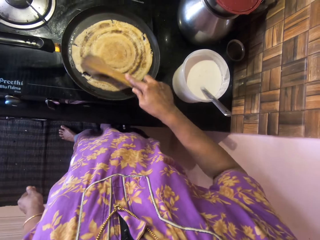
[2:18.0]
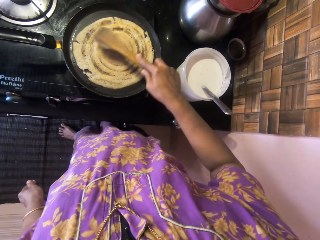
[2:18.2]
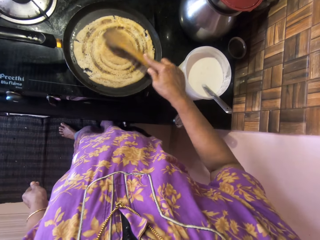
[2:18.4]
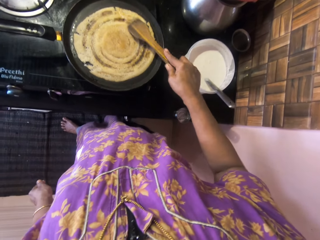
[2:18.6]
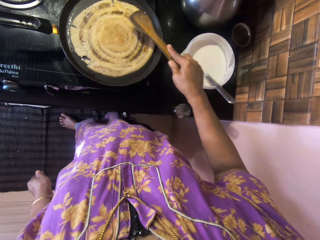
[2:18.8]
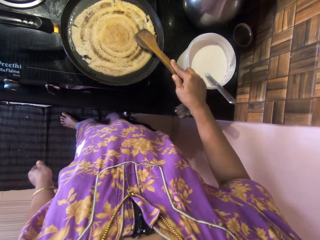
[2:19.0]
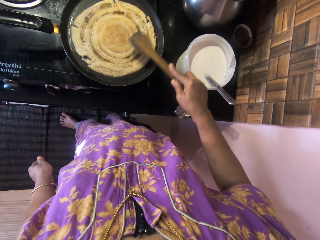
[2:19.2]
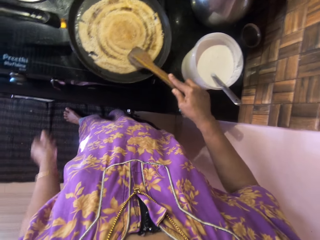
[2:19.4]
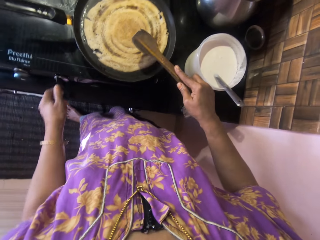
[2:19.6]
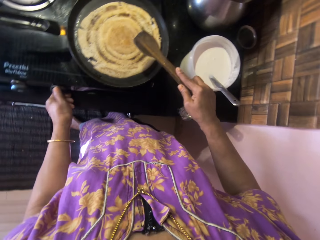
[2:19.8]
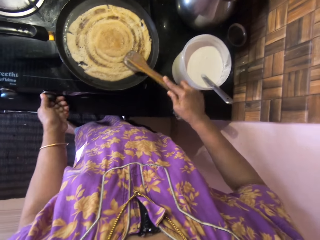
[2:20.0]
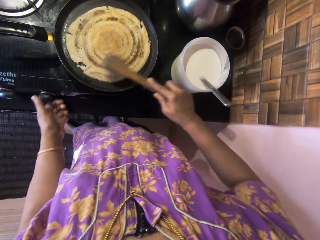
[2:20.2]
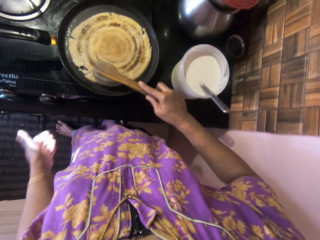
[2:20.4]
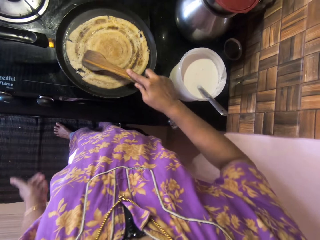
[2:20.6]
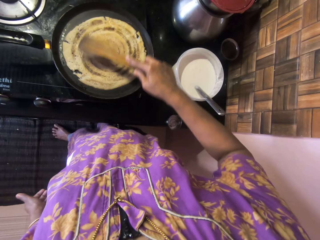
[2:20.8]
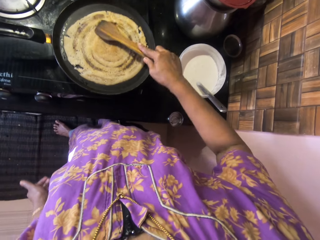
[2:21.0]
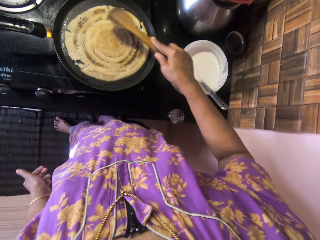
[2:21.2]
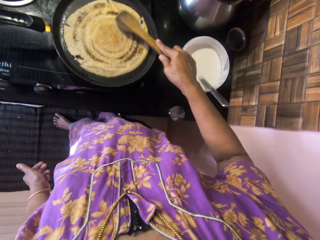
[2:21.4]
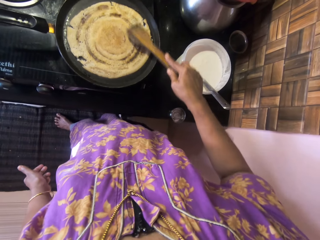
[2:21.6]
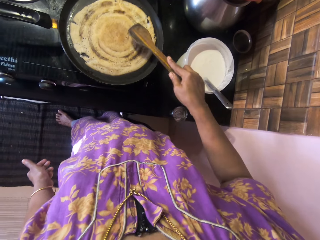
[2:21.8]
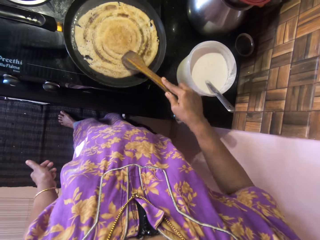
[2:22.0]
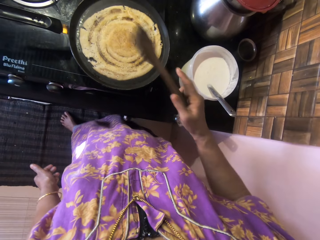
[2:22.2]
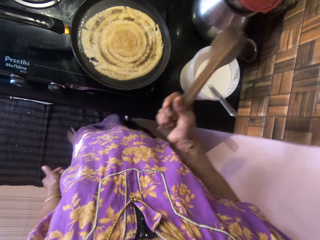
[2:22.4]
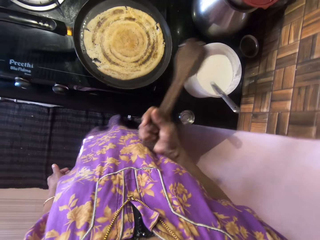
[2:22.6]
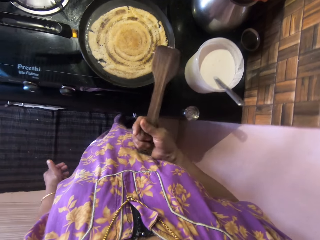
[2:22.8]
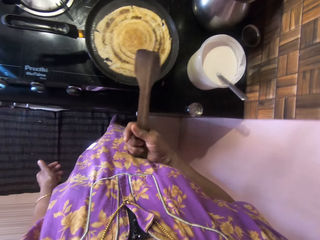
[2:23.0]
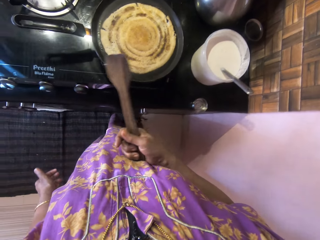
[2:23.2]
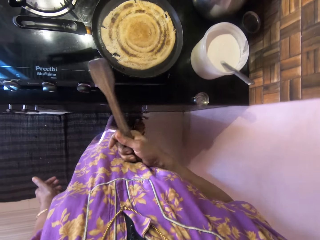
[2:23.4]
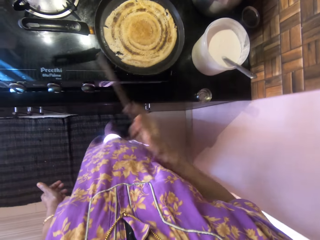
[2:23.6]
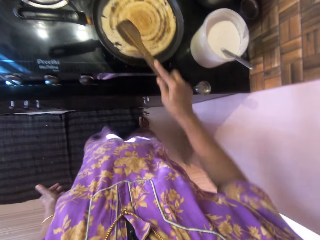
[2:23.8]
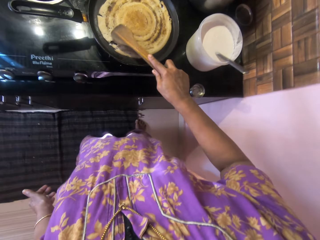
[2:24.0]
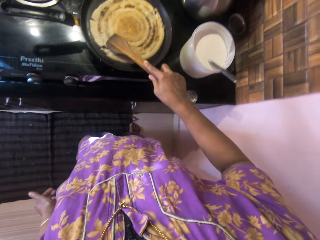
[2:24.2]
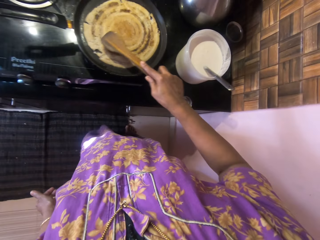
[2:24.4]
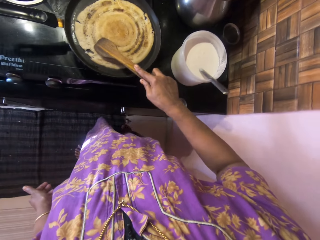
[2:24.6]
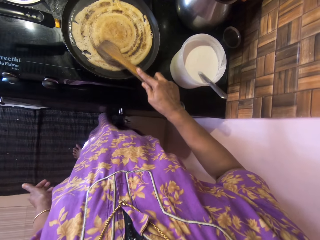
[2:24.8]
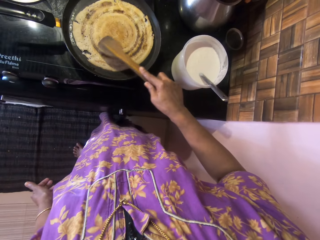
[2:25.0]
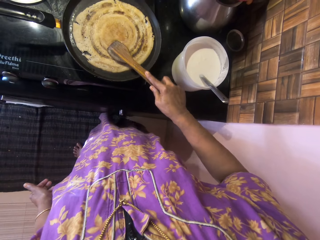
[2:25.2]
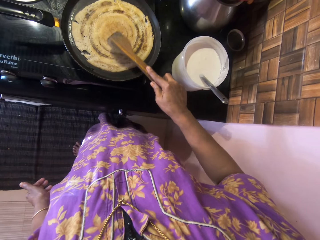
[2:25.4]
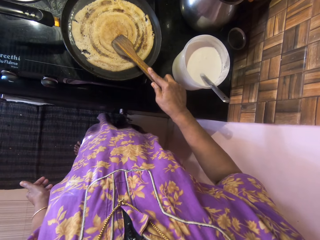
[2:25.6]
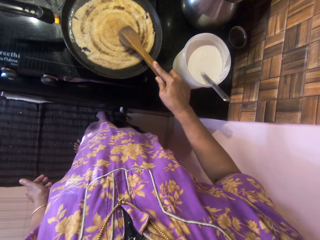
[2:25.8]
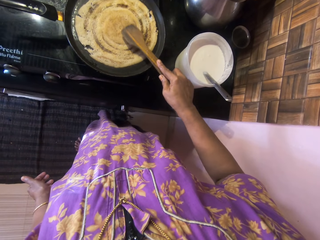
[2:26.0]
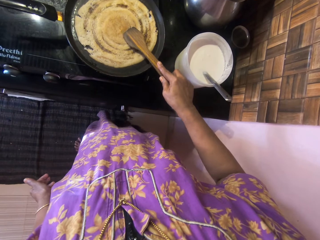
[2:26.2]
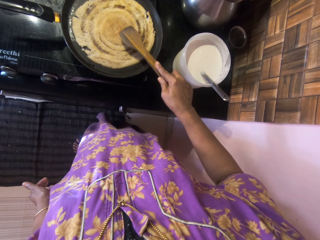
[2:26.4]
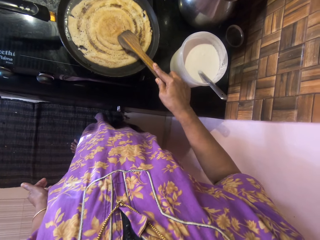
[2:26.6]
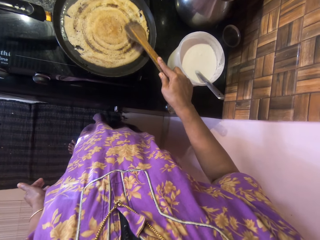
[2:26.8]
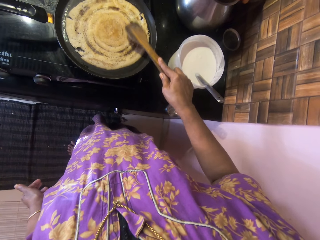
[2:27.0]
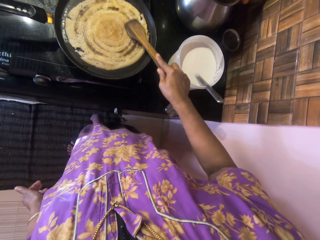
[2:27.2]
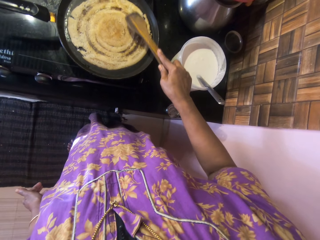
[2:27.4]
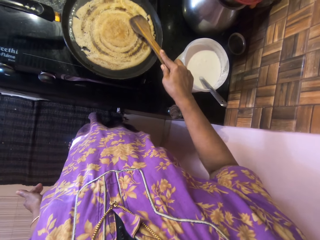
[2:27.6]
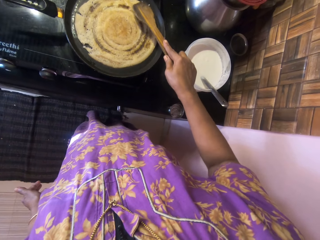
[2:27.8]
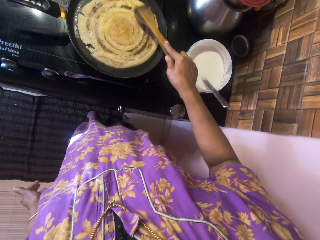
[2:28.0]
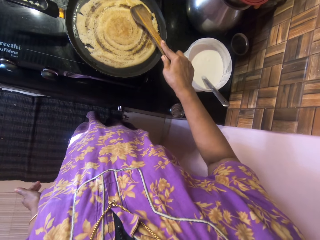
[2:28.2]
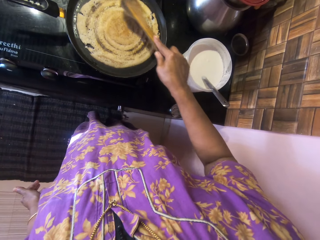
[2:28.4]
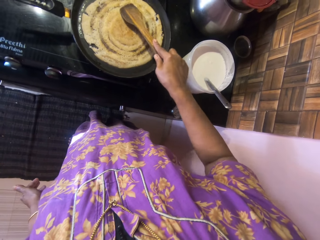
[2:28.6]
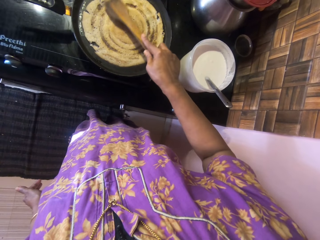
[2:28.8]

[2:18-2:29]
The camera wearer regulates the gas cooker using her left hand. She places her right hand on her stomach. She pokes her stomach using a cooking spoon. She presses the pancake using the cooking spoon. She adjusts the pancake on the pan using the spatula.

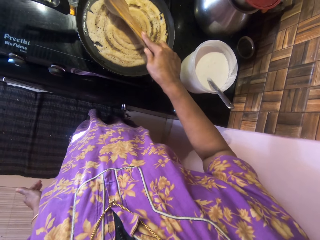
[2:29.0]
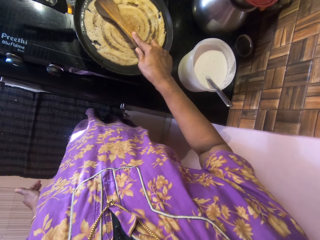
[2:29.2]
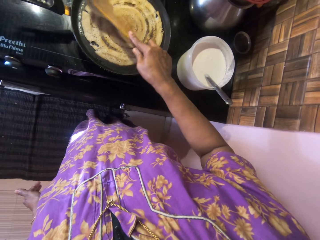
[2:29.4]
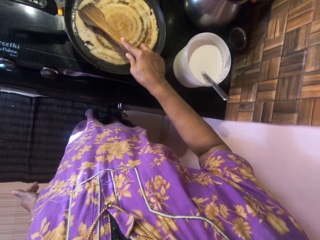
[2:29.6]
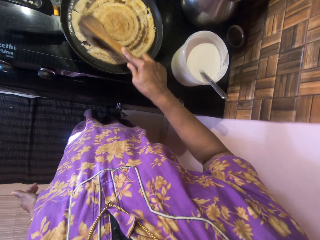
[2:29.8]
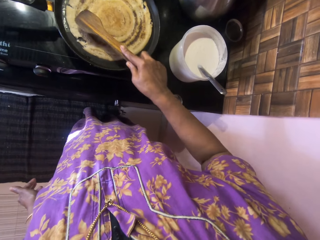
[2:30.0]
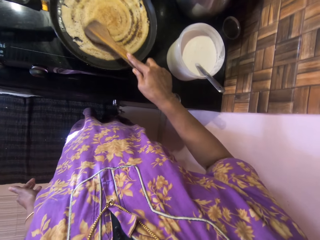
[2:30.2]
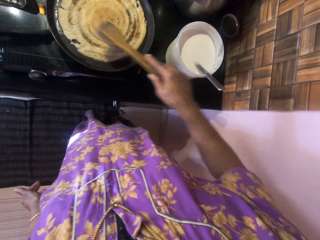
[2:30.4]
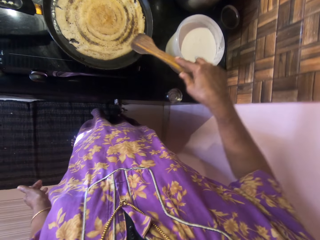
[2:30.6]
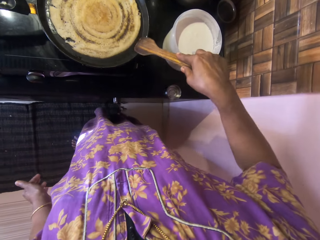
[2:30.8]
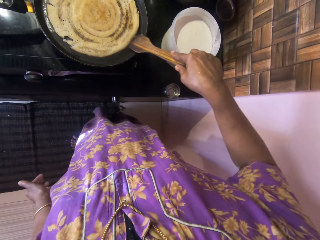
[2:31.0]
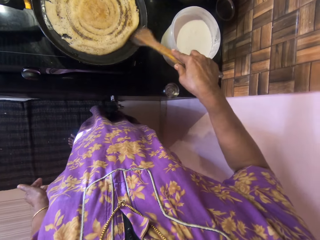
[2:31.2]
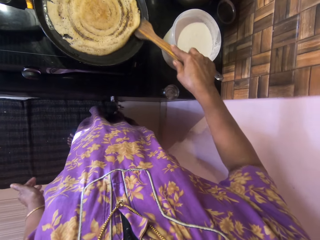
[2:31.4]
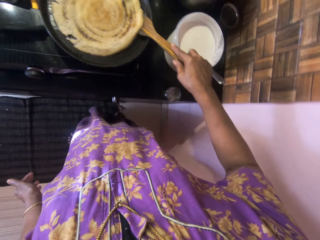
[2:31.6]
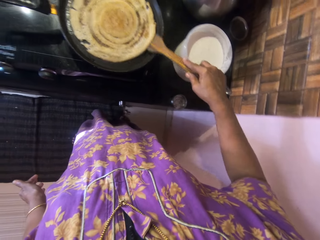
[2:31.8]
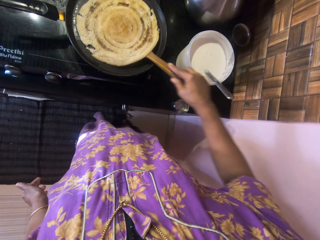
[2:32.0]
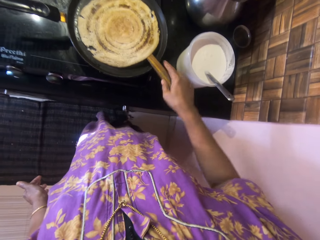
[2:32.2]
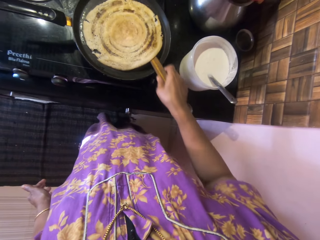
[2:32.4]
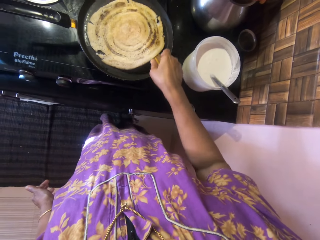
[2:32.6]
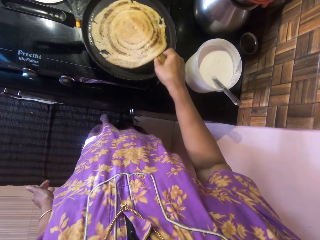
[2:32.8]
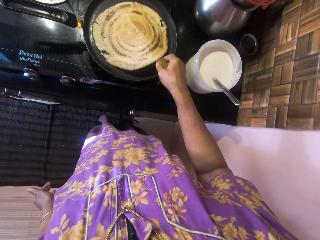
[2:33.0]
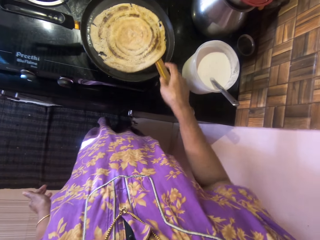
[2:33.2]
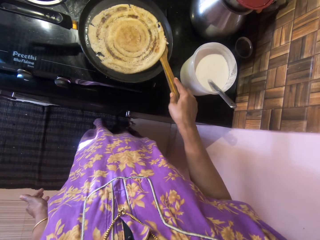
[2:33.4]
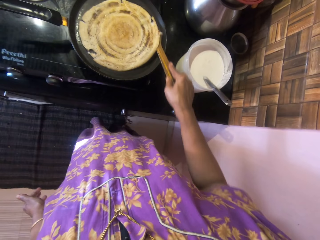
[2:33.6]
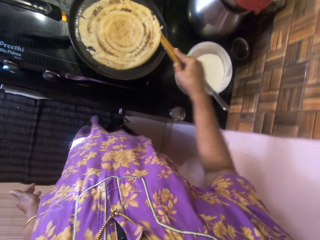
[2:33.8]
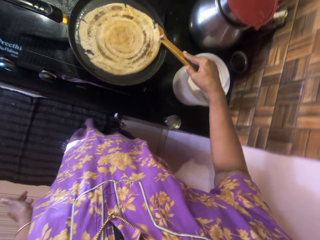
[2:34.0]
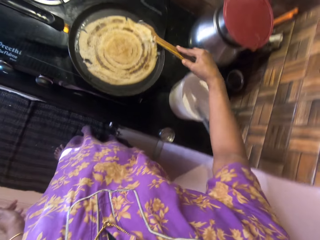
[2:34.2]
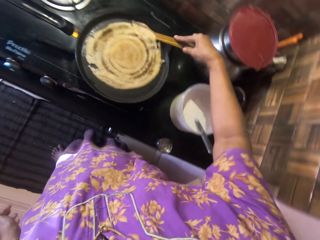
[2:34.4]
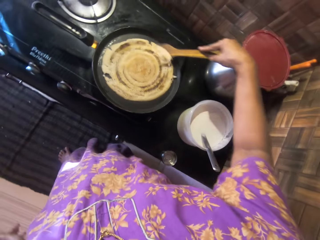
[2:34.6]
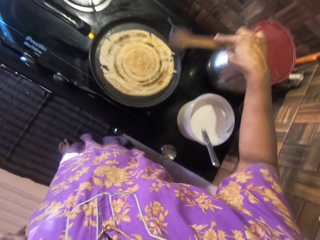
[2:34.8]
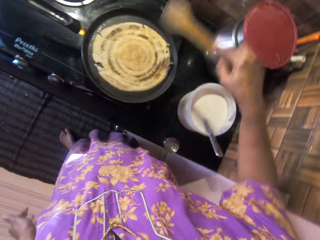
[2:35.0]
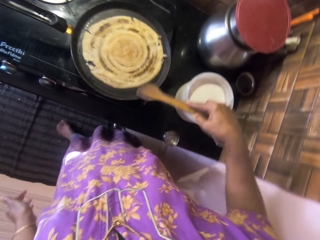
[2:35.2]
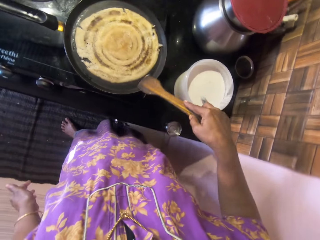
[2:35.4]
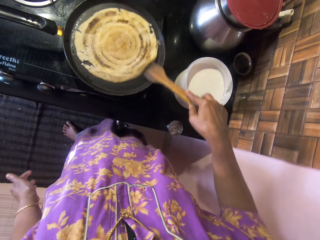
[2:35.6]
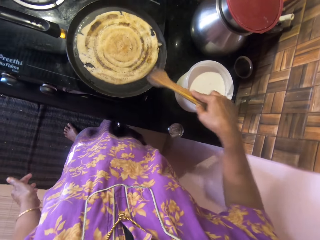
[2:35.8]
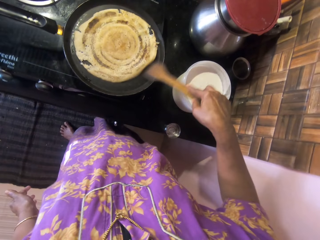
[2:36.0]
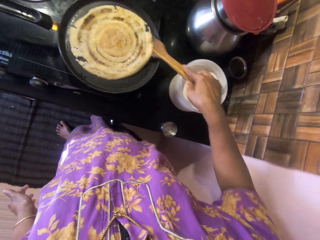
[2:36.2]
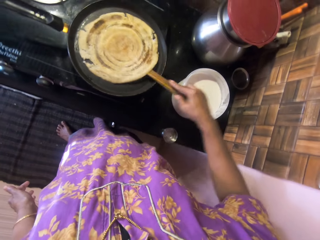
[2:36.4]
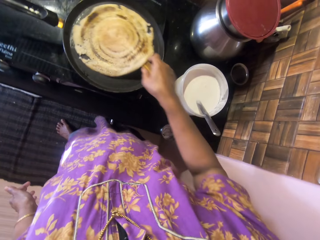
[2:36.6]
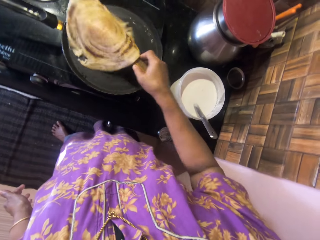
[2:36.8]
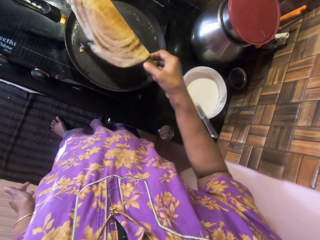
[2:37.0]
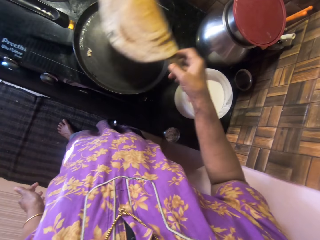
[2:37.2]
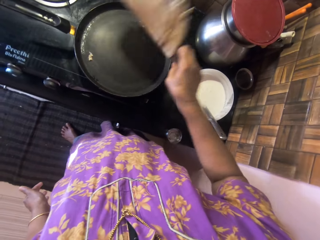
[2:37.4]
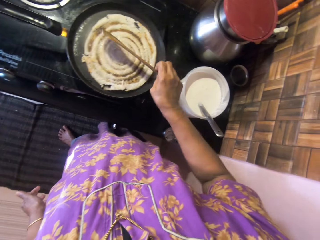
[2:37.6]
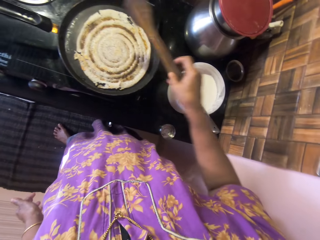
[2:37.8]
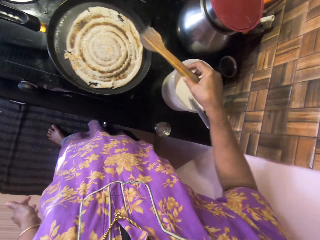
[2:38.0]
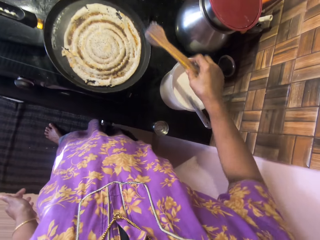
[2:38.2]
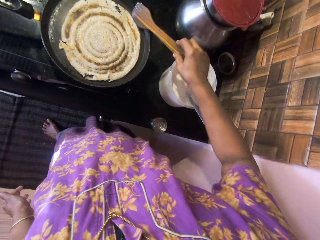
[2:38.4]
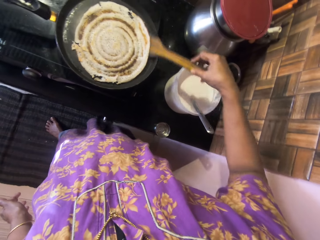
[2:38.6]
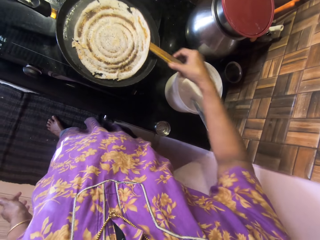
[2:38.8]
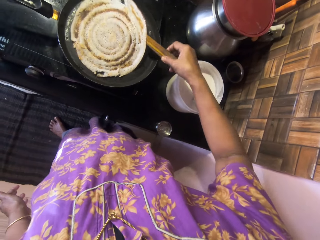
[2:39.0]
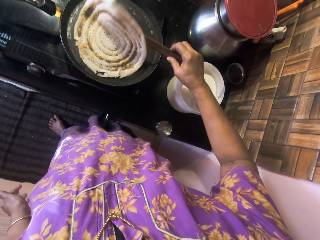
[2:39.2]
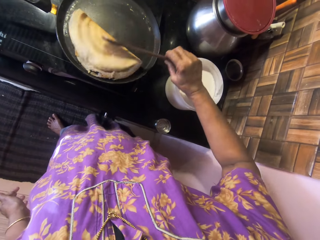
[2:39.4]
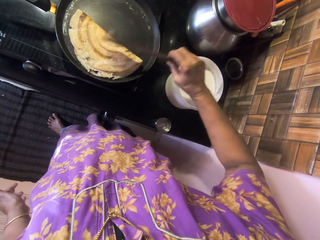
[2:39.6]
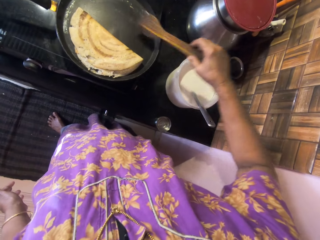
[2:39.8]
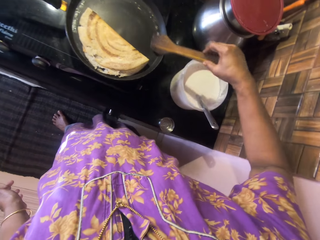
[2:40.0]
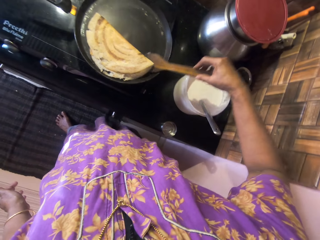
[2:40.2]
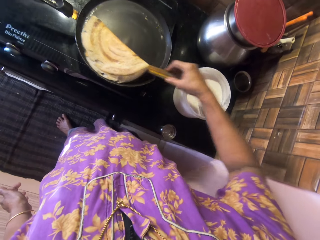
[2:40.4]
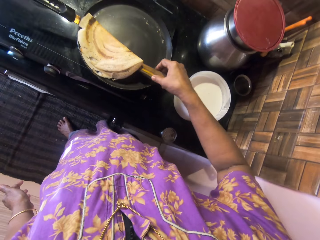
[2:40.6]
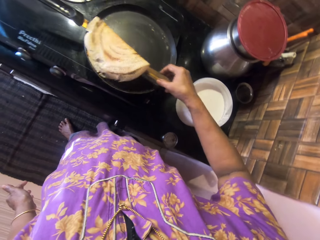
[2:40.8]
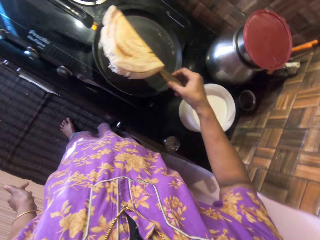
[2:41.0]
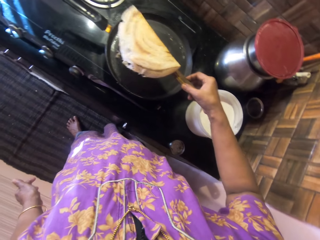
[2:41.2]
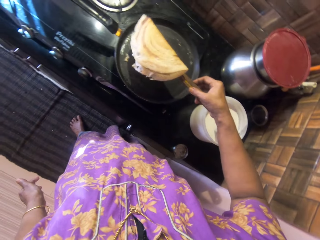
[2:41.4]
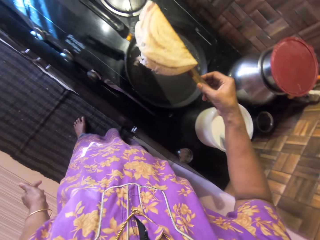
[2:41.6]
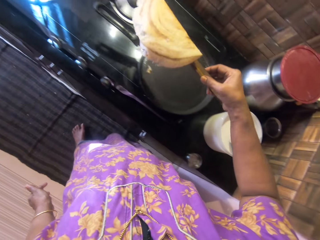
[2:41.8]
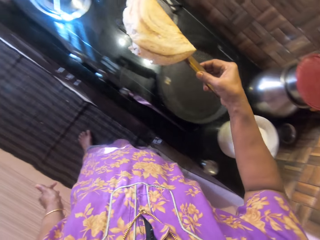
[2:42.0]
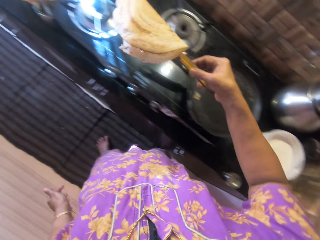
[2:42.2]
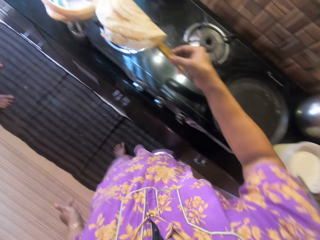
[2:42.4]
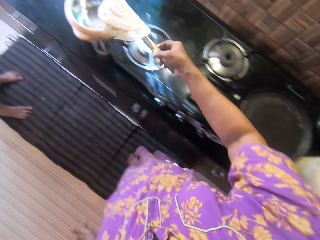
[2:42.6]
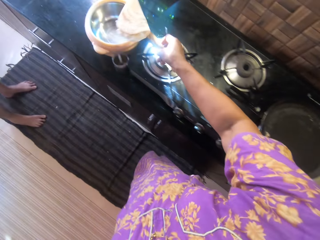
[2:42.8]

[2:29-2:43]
The camera wearer puts the cooking spoon under the pancake. They pick up the pancake. They flip the pancake on the pan with the spatula. They put the cooking spoon under the pancake. They fold the pancake on the pan with the spatula. They remove the folded pancake from the pan into a food warmer.
